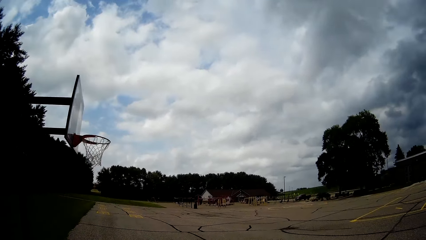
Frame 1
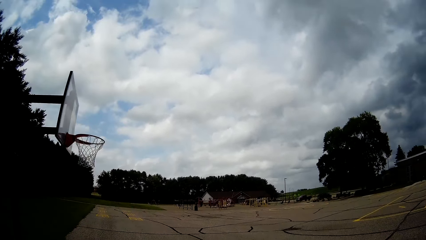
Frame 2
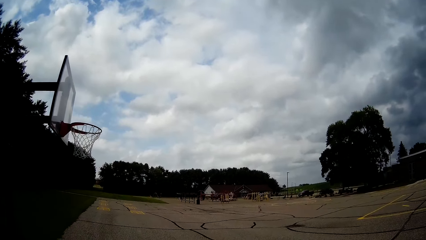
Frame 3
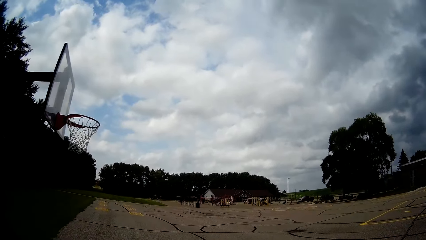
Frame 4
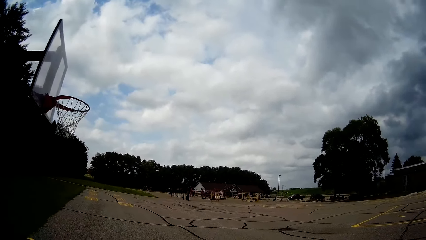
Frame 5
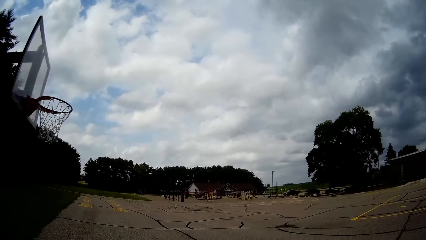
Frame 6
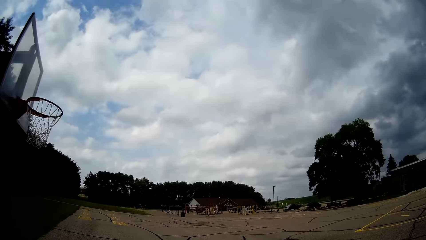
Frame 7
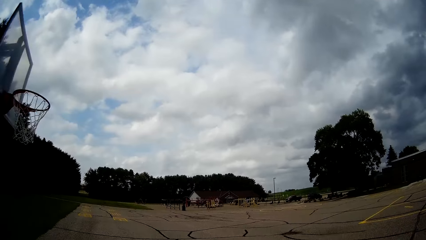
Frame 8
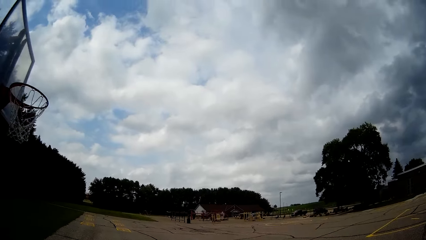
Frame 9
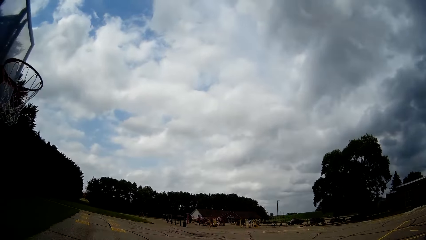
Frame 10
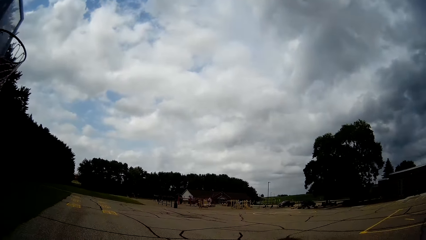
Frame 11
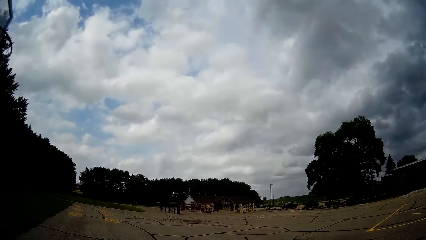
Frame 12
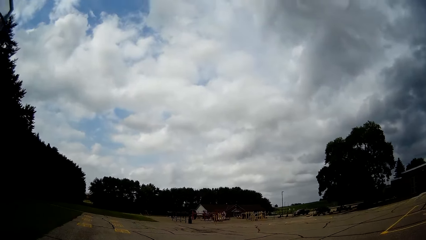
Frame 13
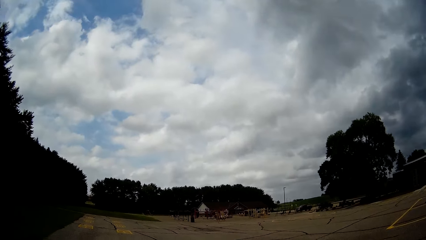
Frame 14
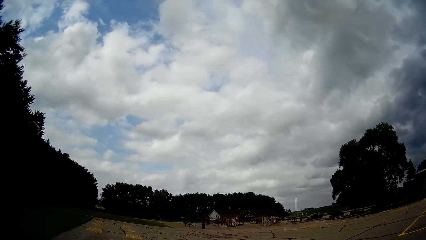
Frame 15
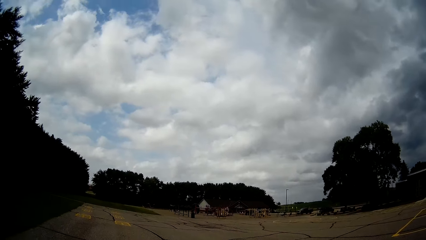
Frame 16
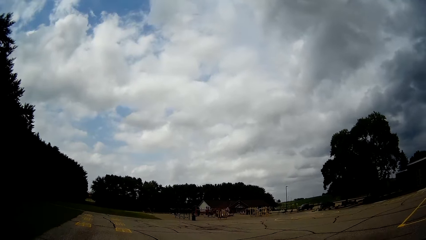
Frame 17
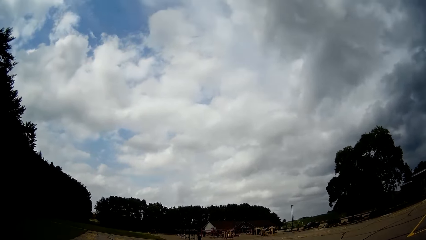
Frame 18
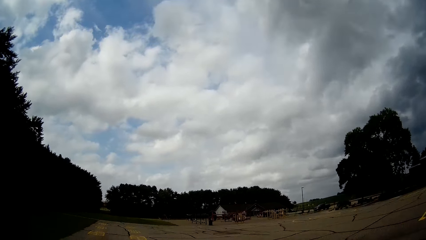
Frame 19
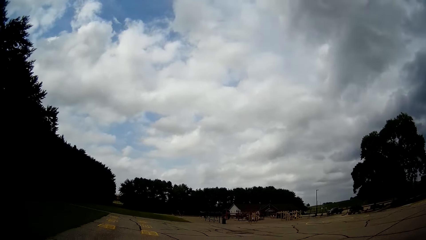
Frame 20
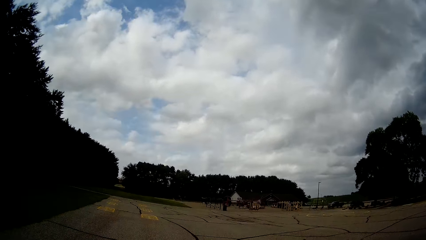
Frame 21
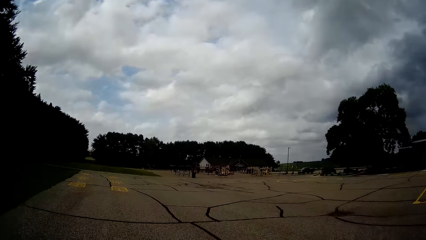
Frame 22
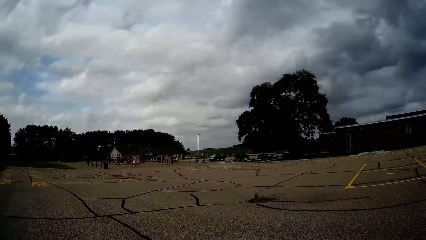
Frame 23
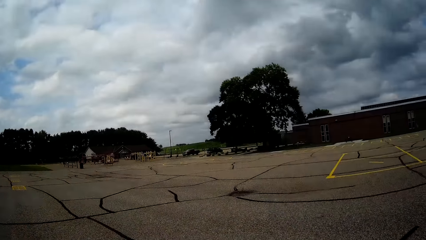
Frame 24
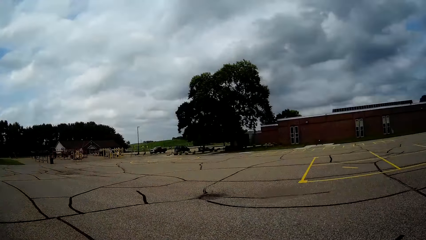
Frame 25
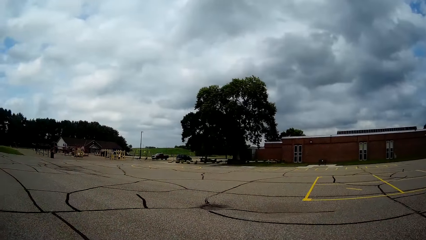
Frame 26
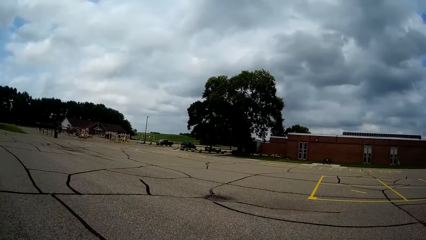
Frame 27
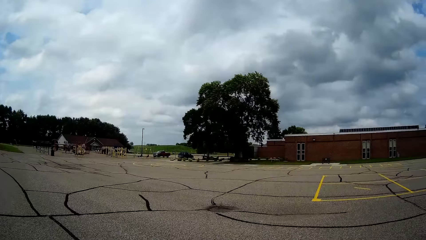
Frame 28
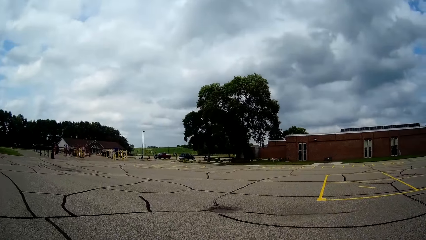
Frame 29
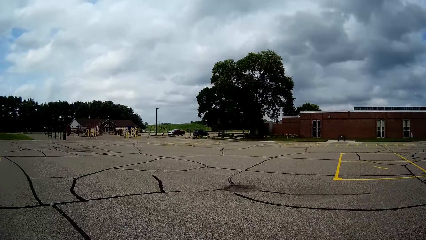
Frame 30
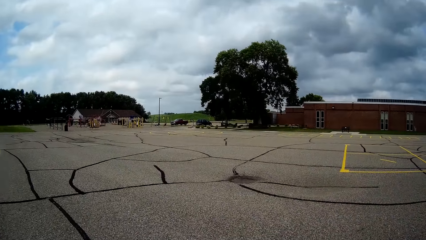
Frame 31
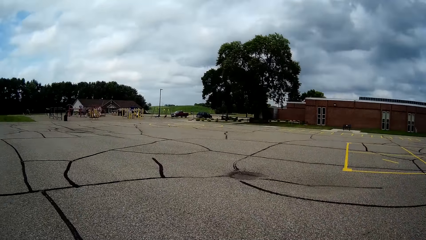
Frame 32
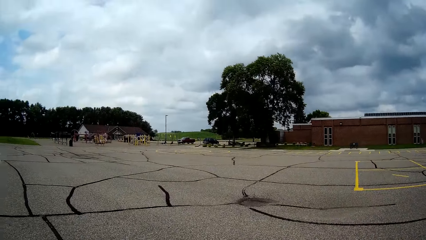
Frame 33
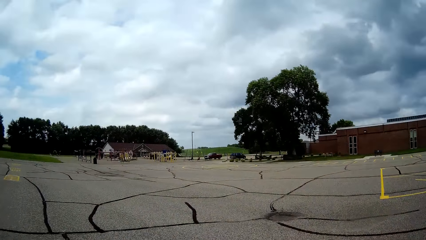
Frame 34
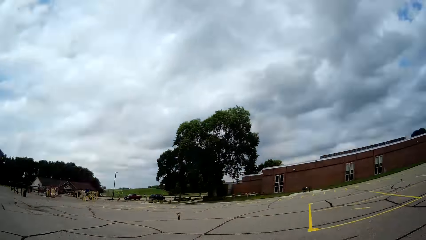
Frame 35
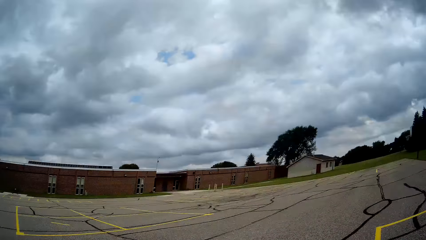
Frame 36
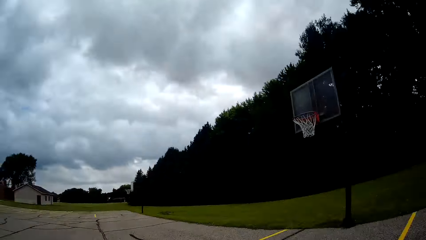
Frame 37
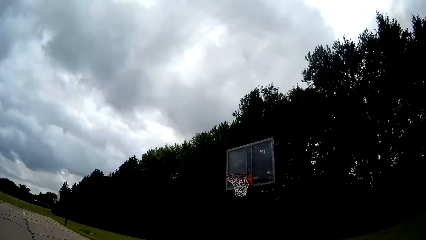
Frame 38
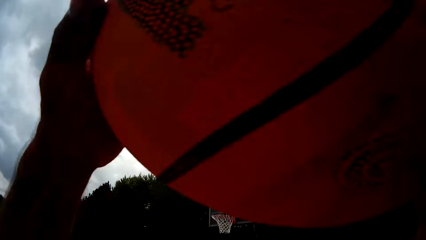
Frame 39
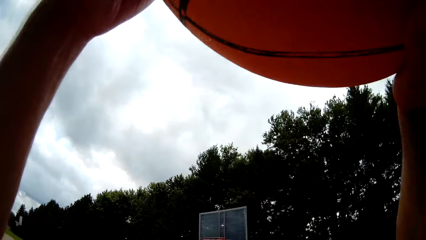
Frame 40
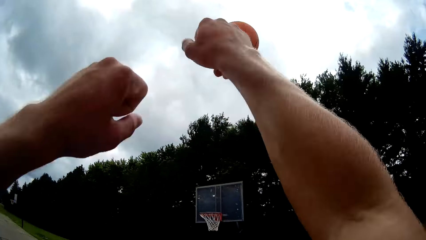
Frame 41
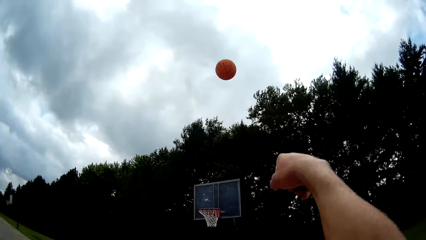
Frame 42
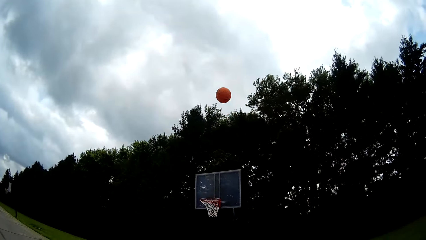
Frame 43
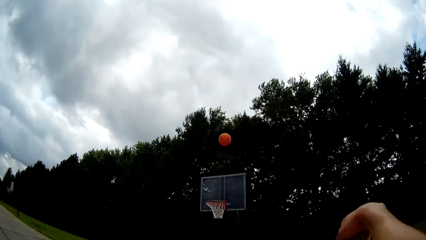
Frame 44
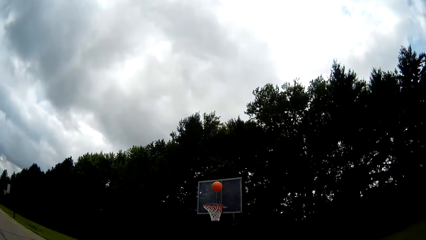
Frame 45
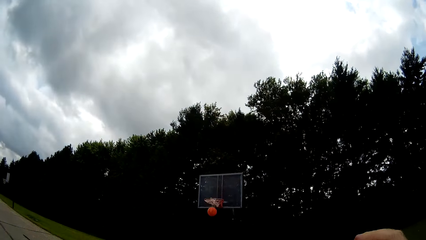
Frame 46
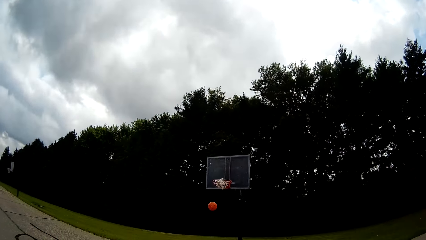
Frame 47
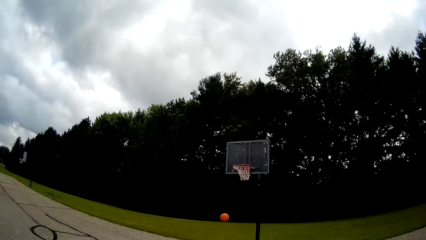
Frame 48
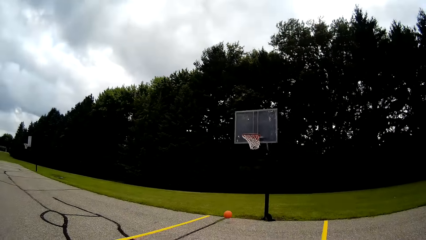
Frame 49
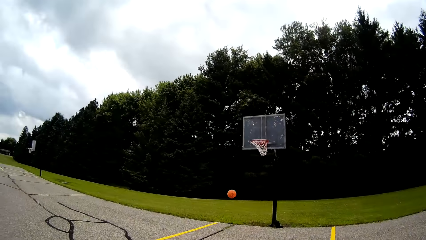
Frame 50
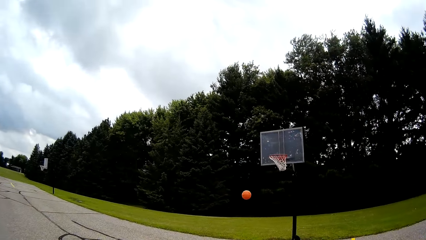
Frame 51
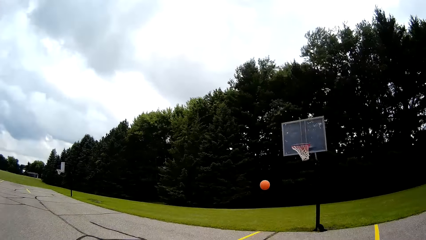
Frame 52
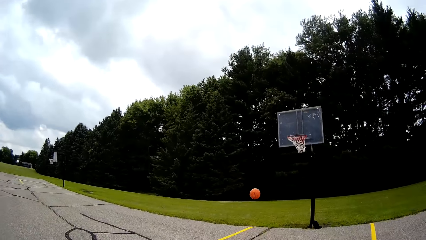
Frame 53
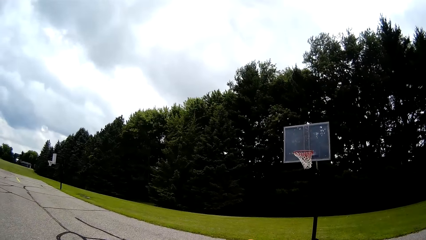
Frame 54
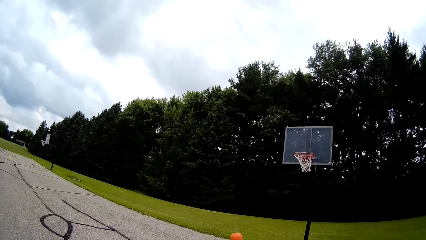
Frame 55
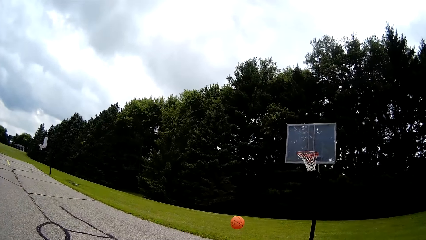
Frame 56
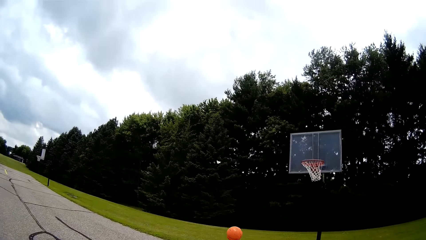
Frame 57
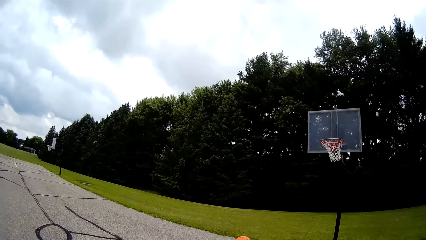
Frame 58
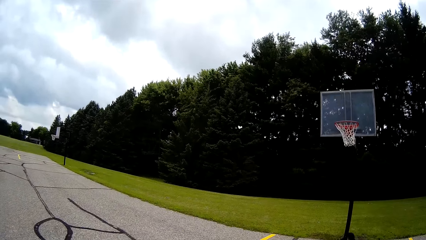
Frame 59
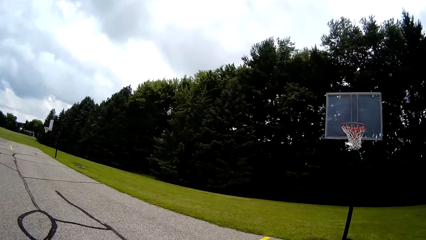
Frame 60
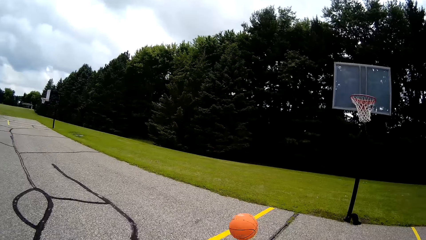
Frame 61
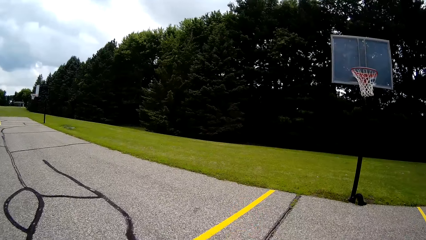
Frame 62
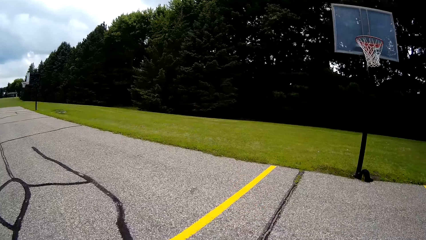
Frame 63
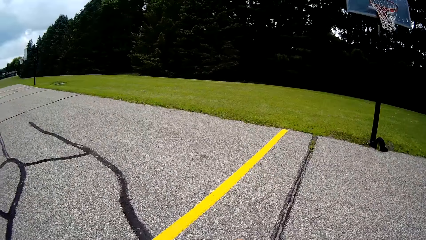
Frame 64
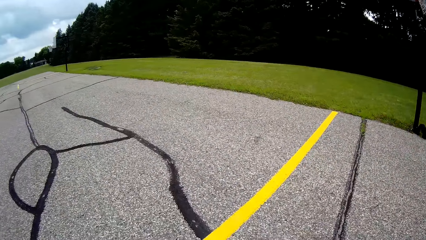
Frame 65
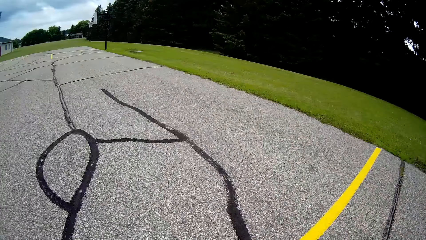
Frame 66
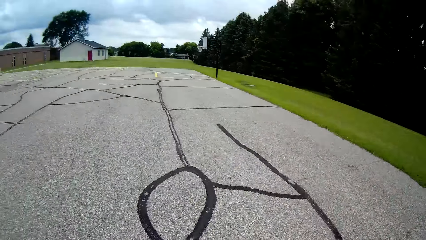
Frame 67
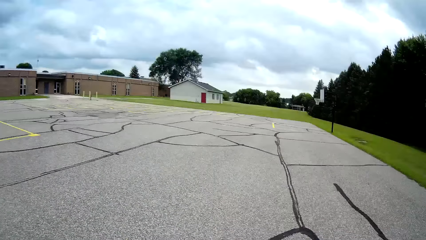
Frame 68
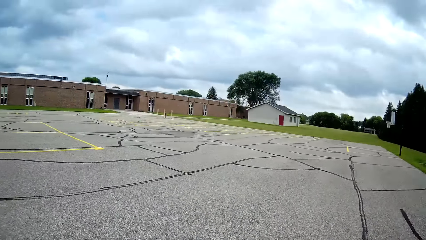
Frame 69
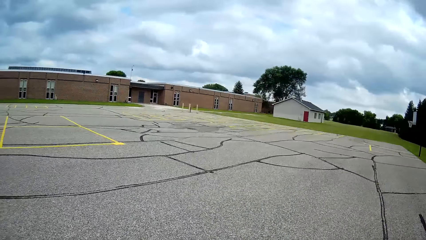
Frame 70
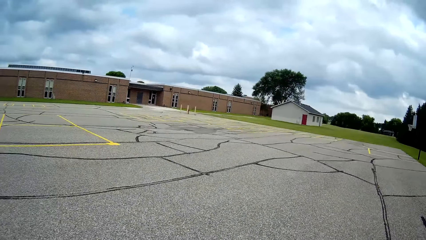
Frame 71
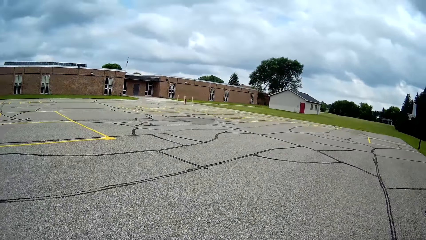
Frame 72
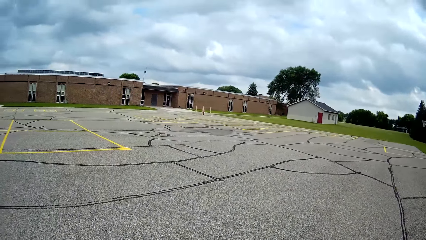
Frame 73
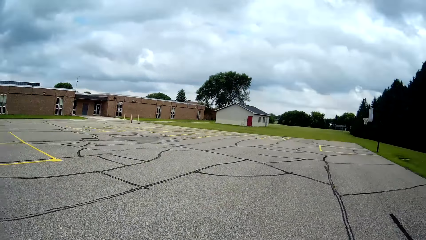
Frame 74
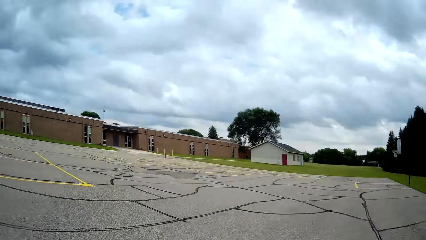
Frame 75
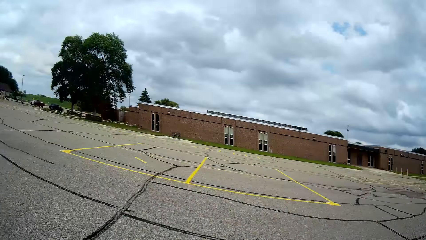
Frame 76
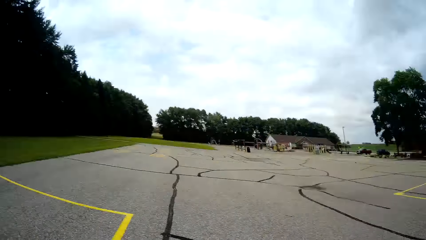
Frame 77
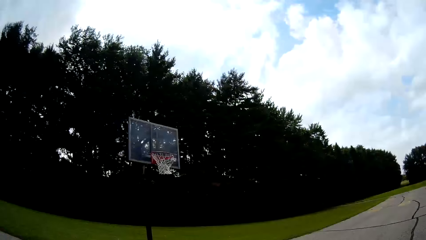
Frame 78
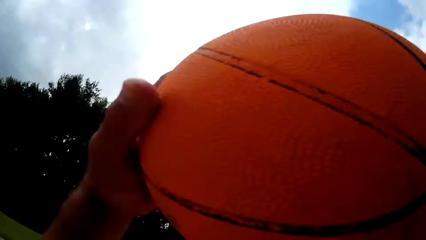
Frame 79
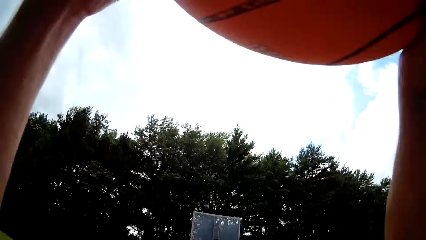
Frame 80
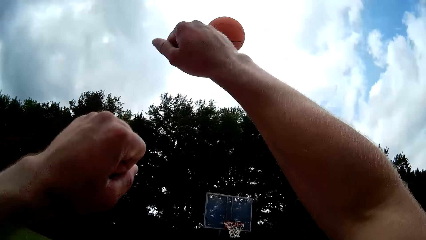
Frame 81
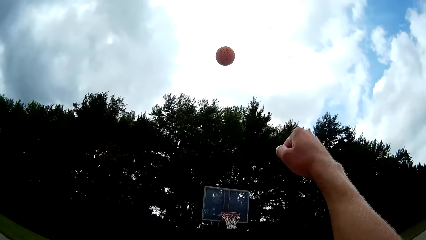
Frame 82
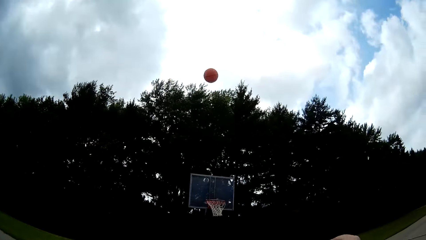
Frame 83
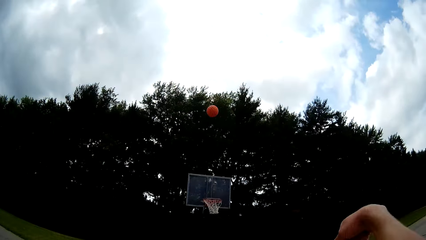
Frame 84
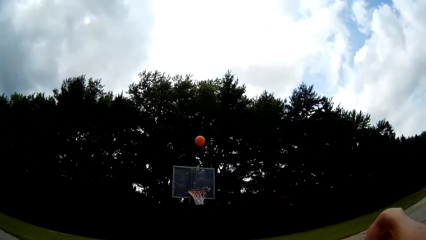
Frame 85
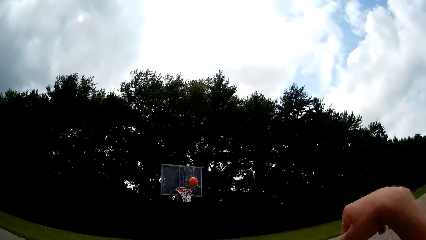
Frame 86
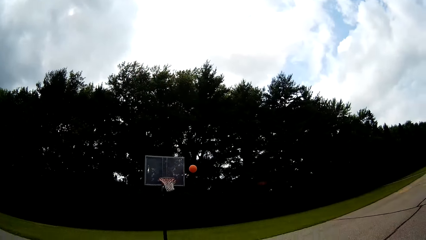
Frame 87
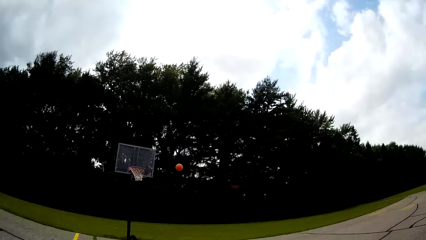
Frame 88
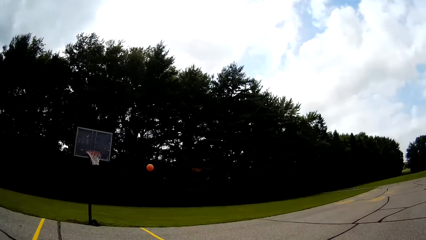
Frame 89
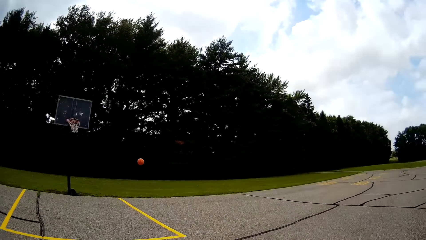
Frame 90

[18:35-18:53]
The camera wearer bounces the basketball on the ground. They throw the basketball into the basketball net. They walk towards the basketball. They catch the basketball and pick up the basketball. They bounce the basketball on the ground. They throw the basketball towards the basketball net.
